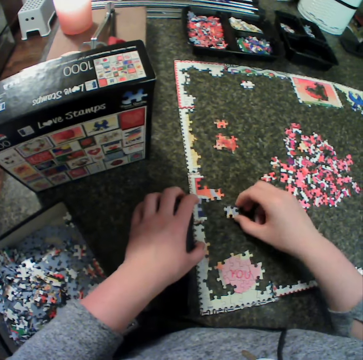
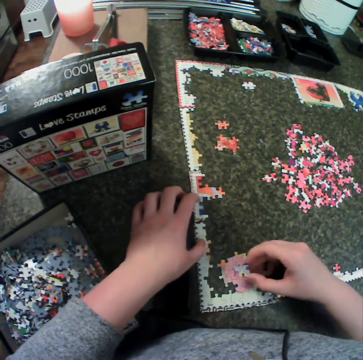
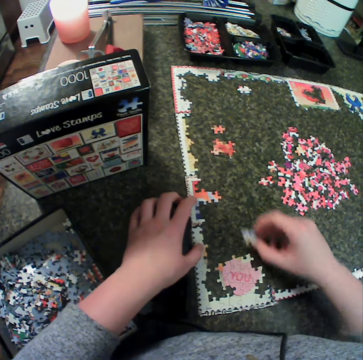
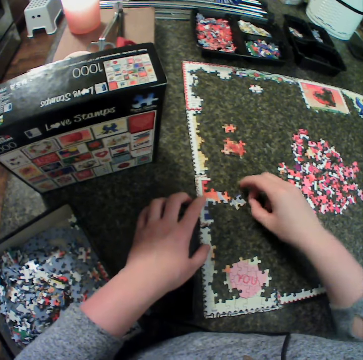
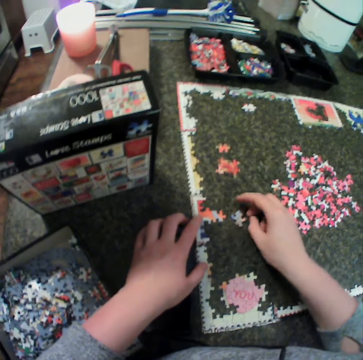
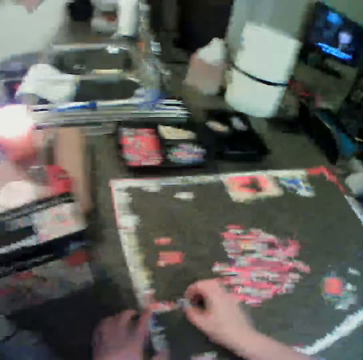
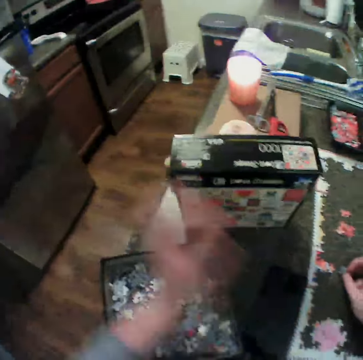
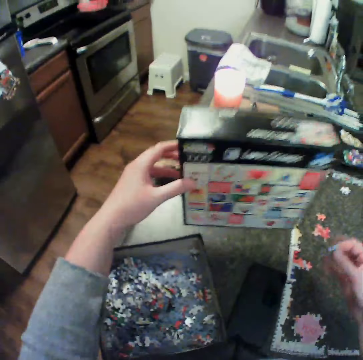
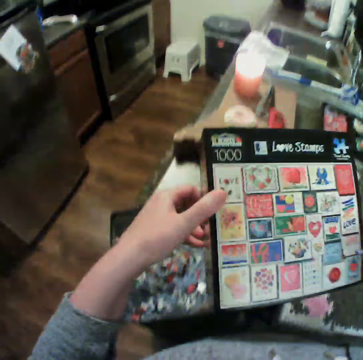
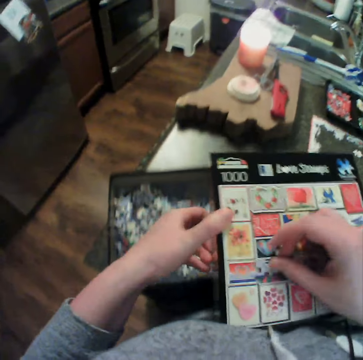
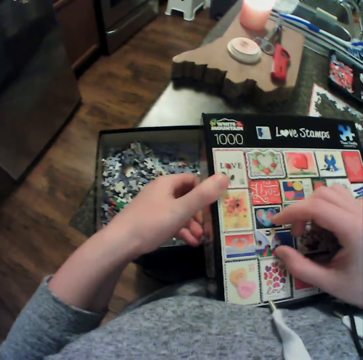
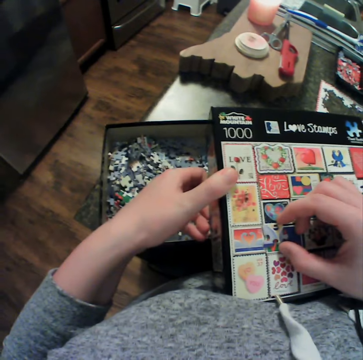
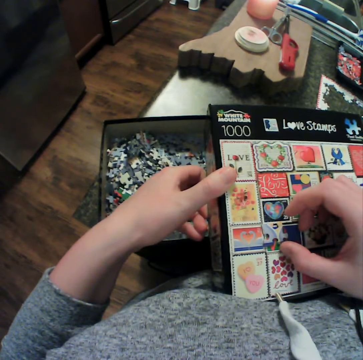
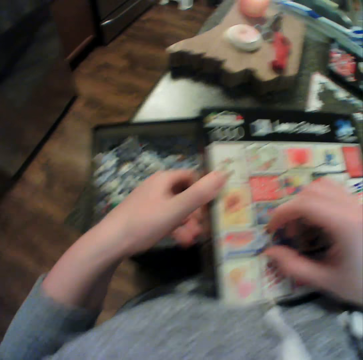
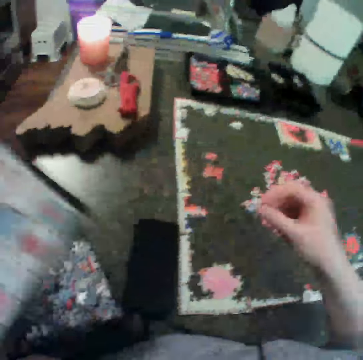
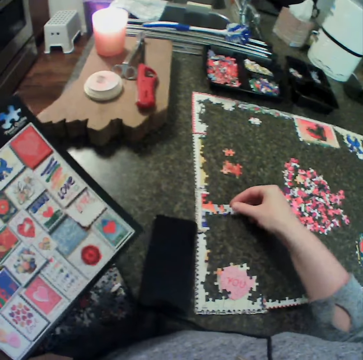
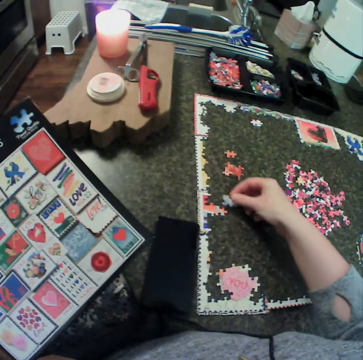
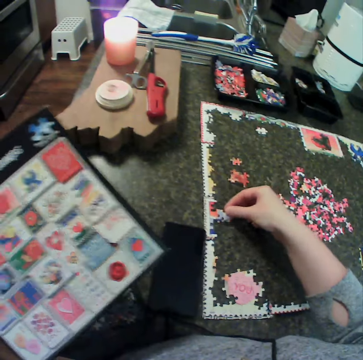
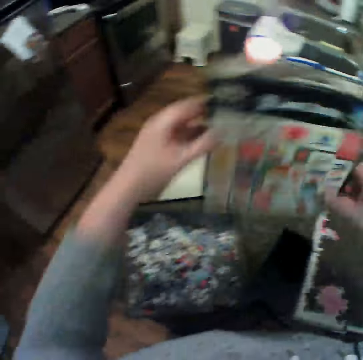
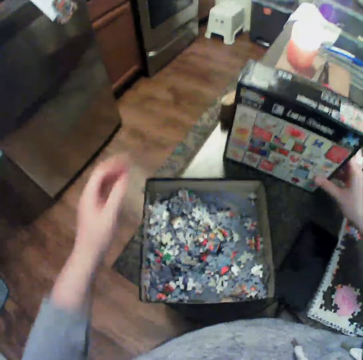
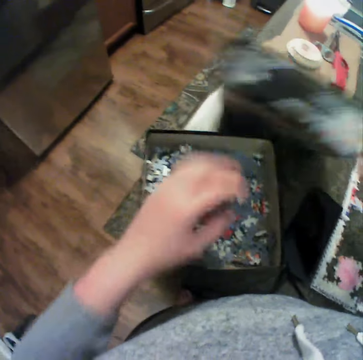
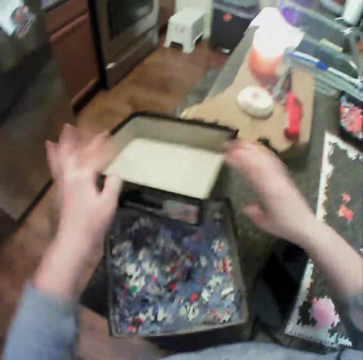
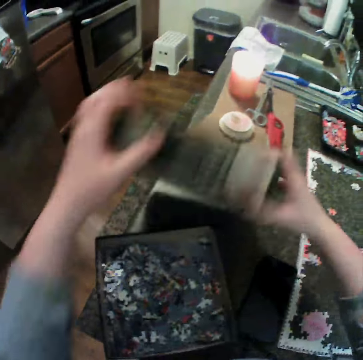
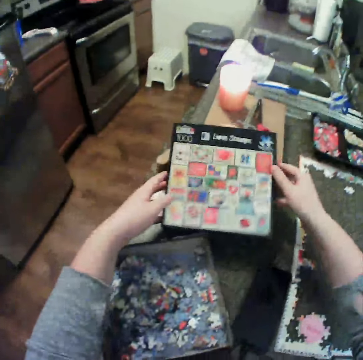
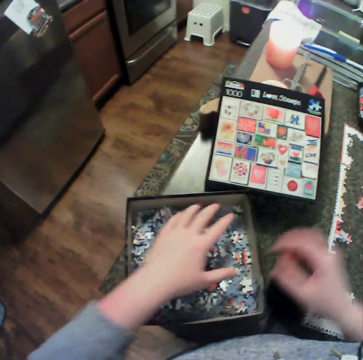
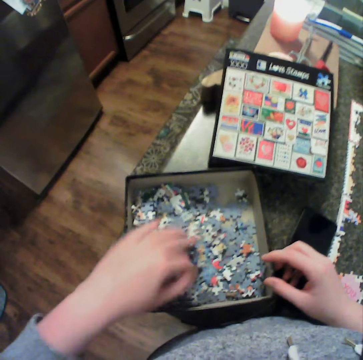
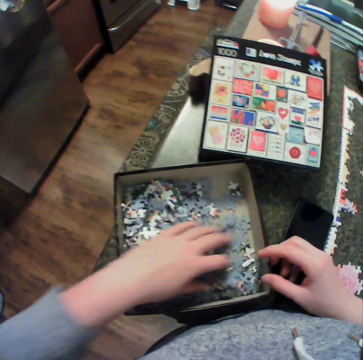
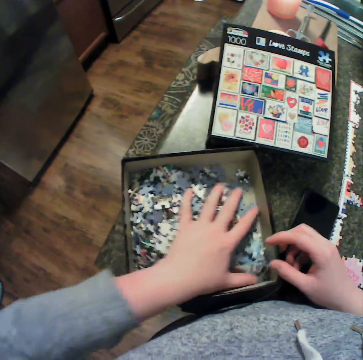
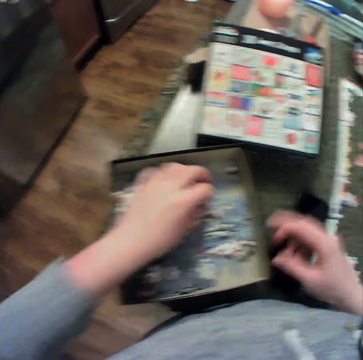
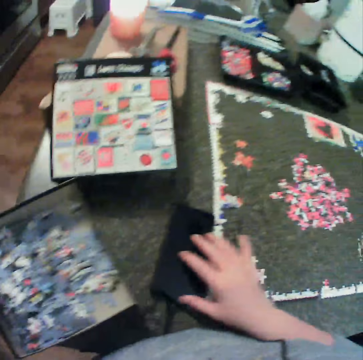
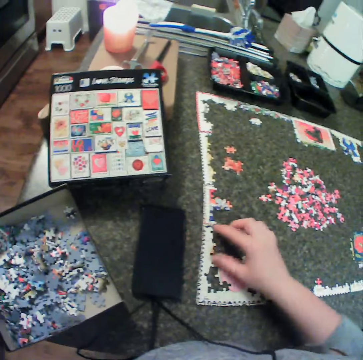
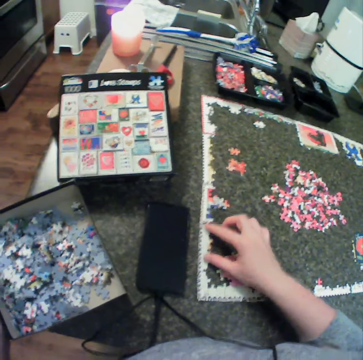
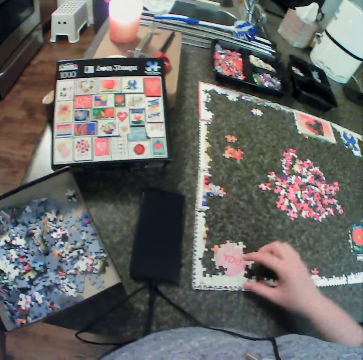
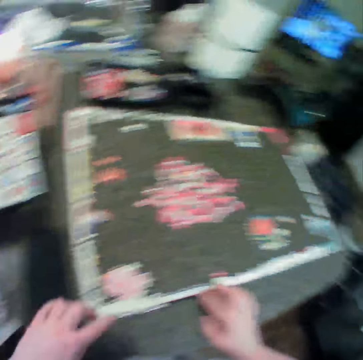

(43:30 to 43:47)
The camera wearer lifts a puzzle piece. They move the puzzle piece. They drop the puzzle piece. They turn the puzzle piece. They hold the puzzle pieces box. They lift a puzzle piece. They carry the chart cover. They hold the puzzle box with the other hand. They put the puzzle piece on the box. They touch the chart. They lift the puzzle piece. They move the puzzle piece around the jigsaw. They drop the puzzle piece. They hold the puzzle piece box. They put the puzzle box on the table. They keep the chart cover. They move the left hand. They hold the puzzle box. They put the puzzle box aside. They hold the puzzle box. They spread the puzzle pieces. They shuffle a puzzle in the chart container. They move the right hand. They move a cloth. They move the jigsaw puzzle.

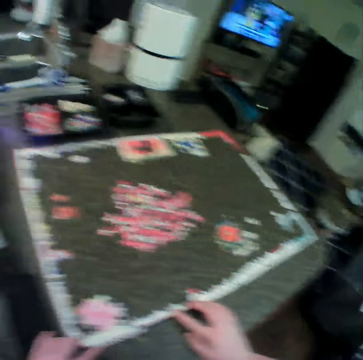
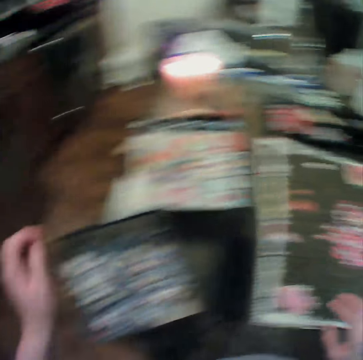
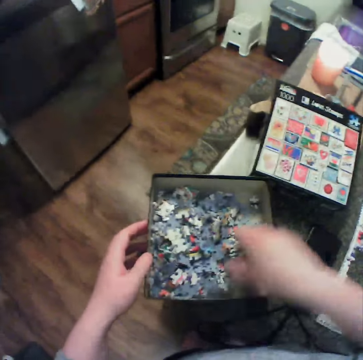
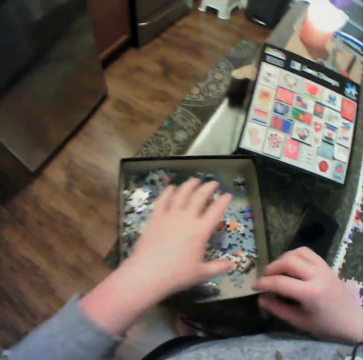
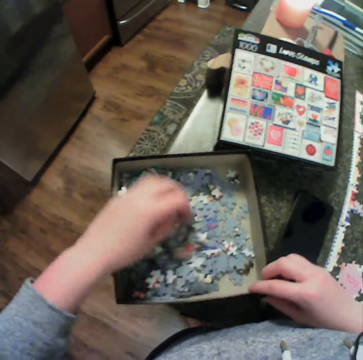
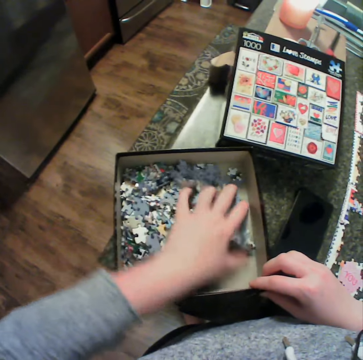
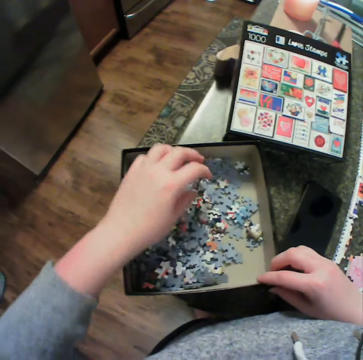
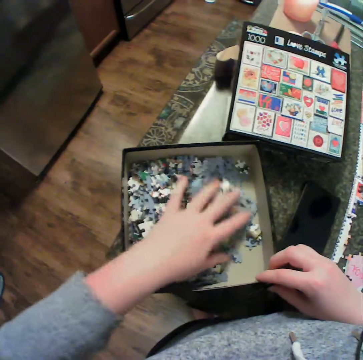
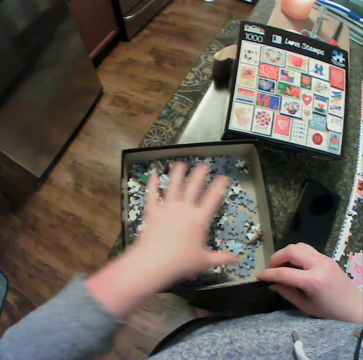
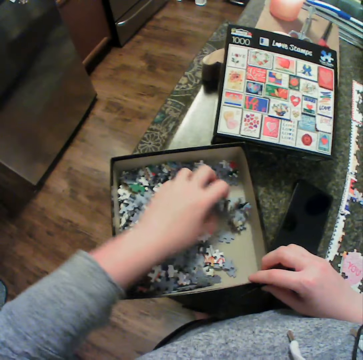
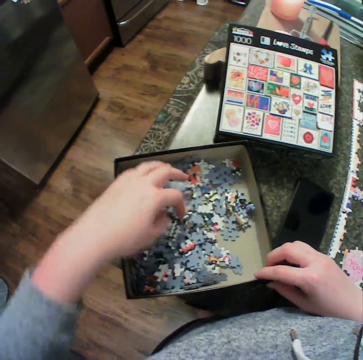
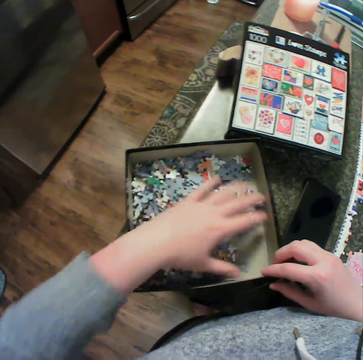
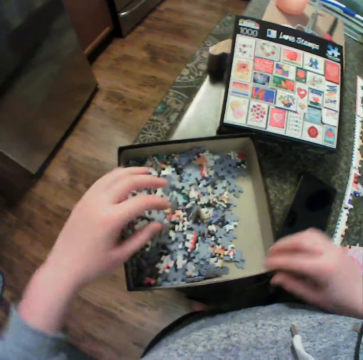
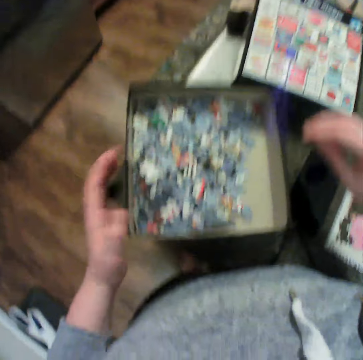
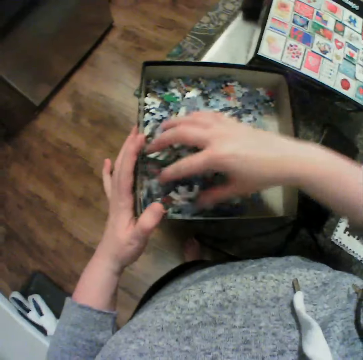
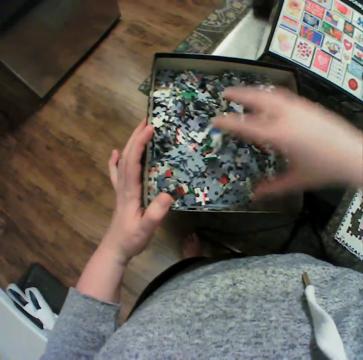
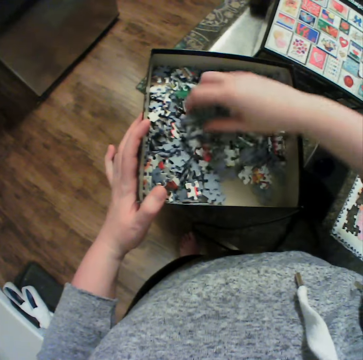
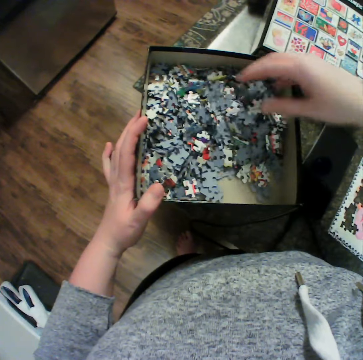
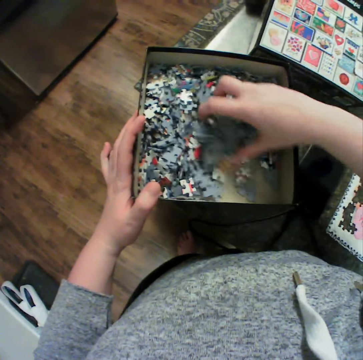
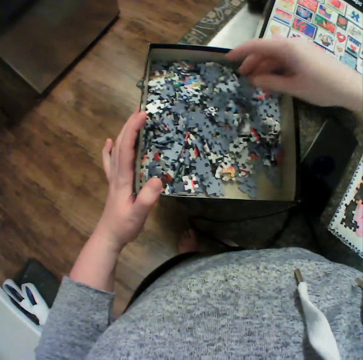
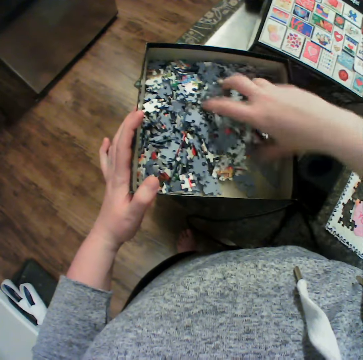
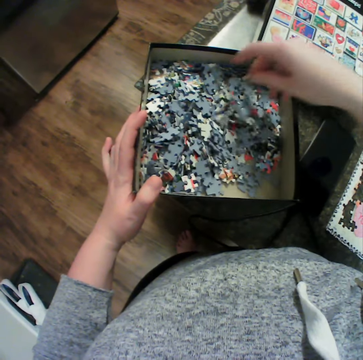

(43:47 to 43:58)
The camera wearer holds the jigsaw puzzle. They adjust the puzzle board. They move the left hand. They hold the puzzle box. They spread the puzzle pieces. They hold the puzzle box. They spread the puzzle pieces. They shuffle a puzzle in the chart container. They remove the hand from the puzzle box. They hold the puzzle box. They spread the puzzle pieces.

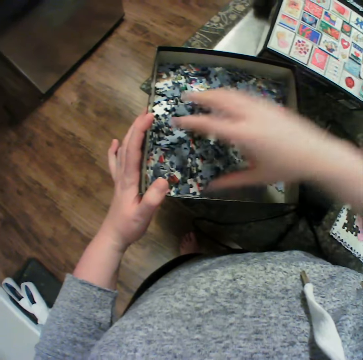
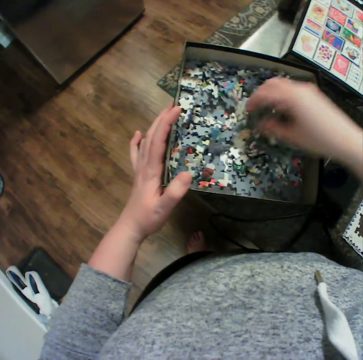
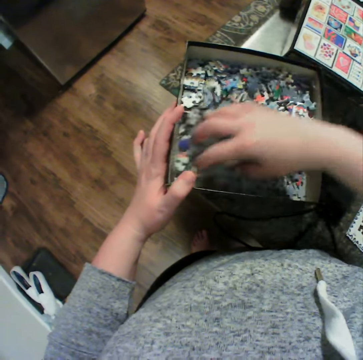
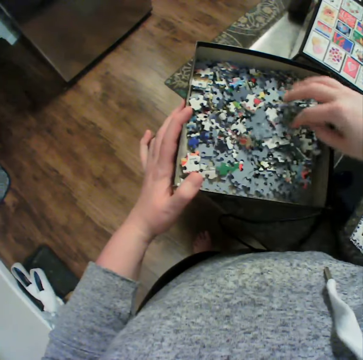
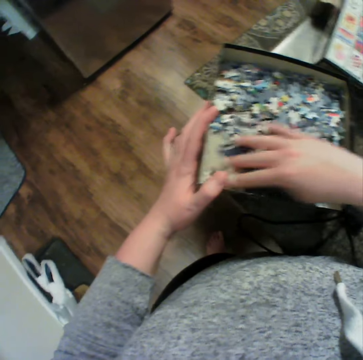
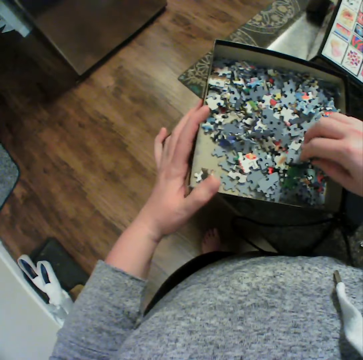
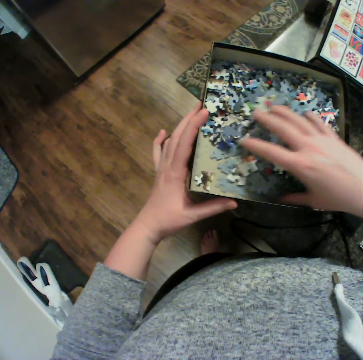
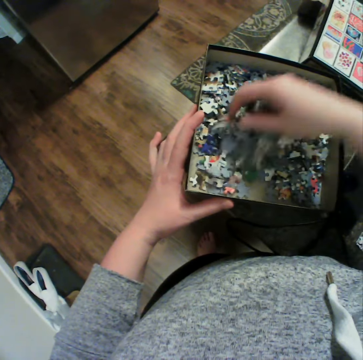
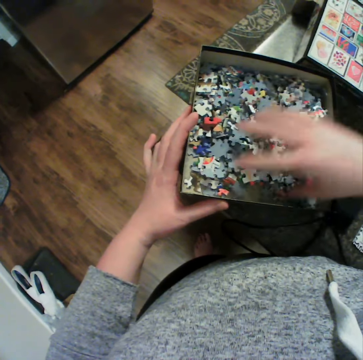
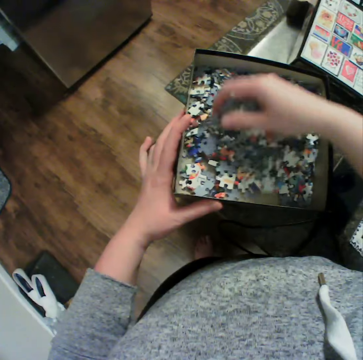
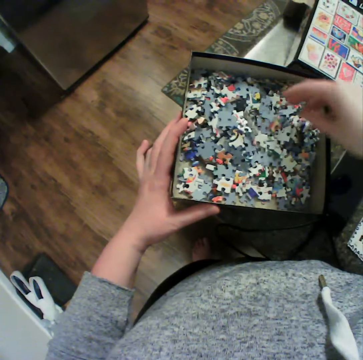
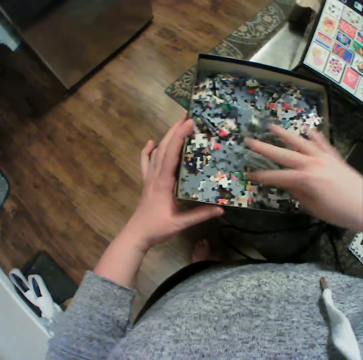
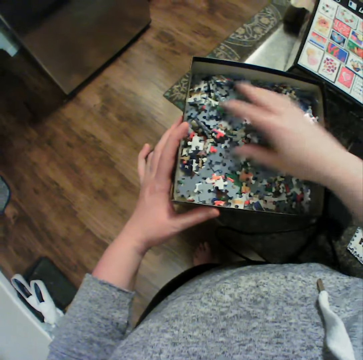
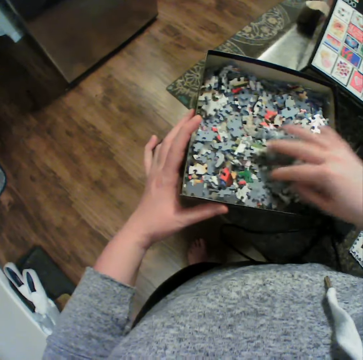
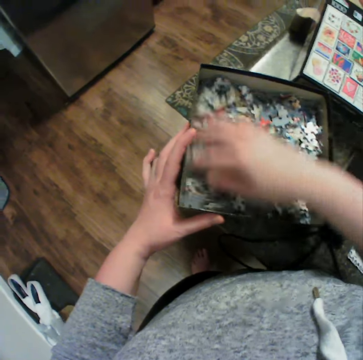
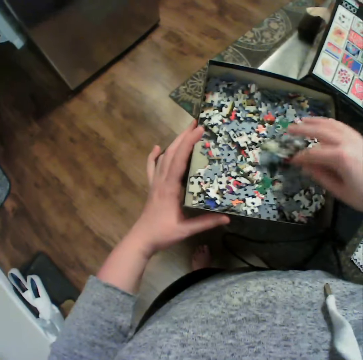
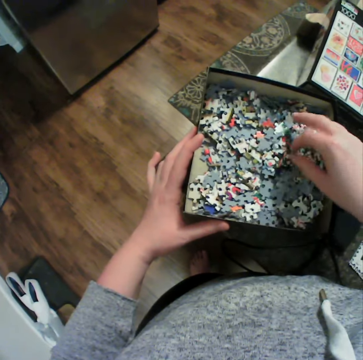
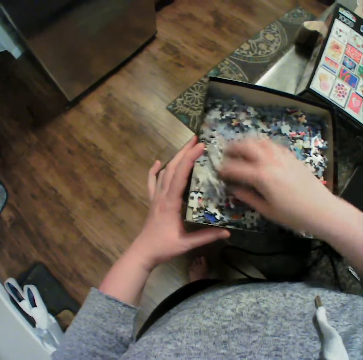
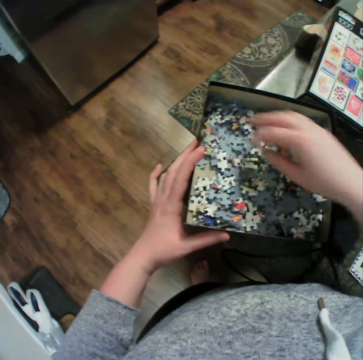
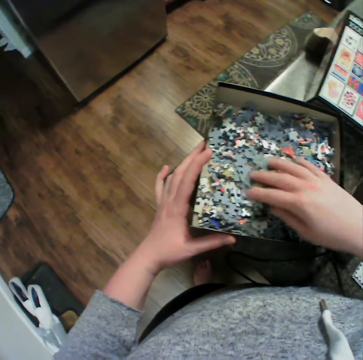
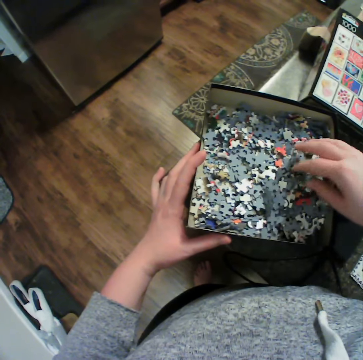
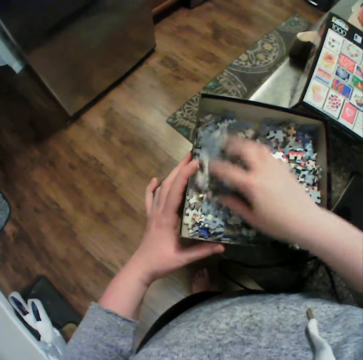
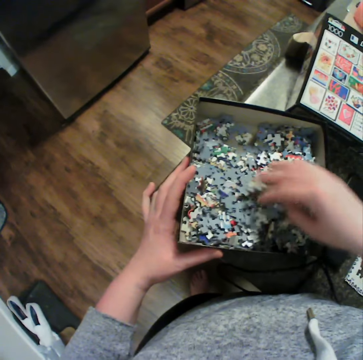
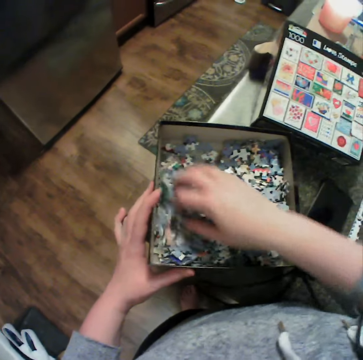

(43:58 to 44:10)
The camera wearer moves a finger.
